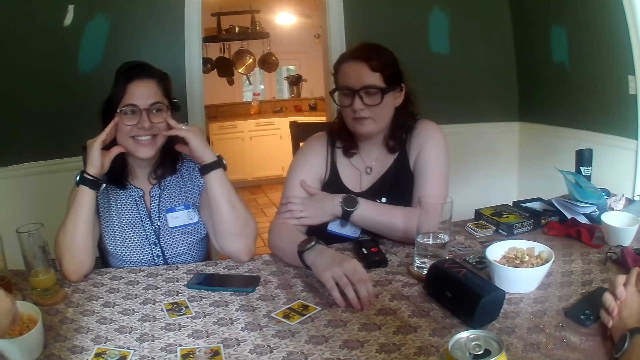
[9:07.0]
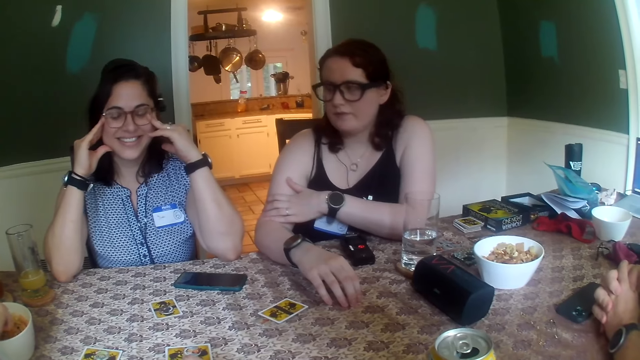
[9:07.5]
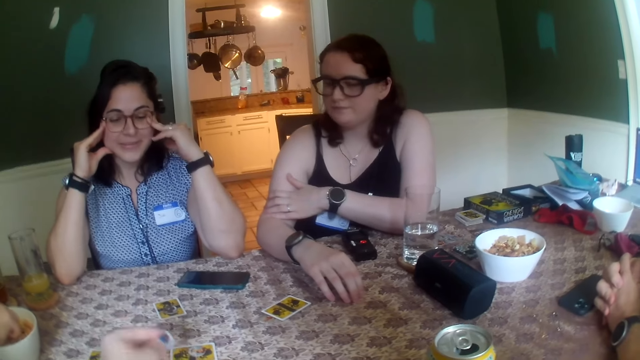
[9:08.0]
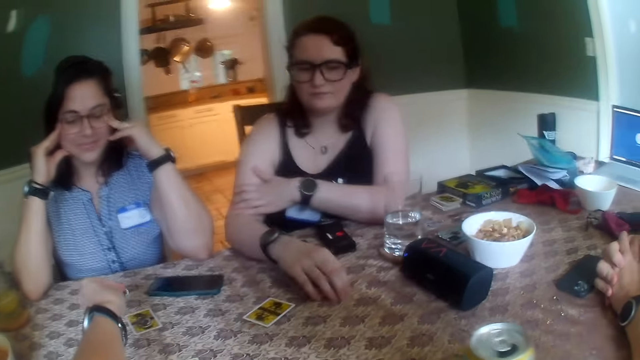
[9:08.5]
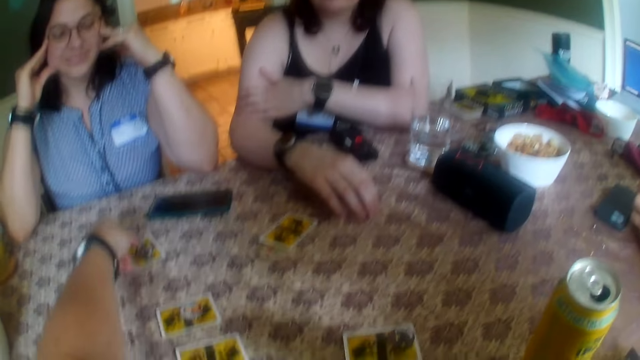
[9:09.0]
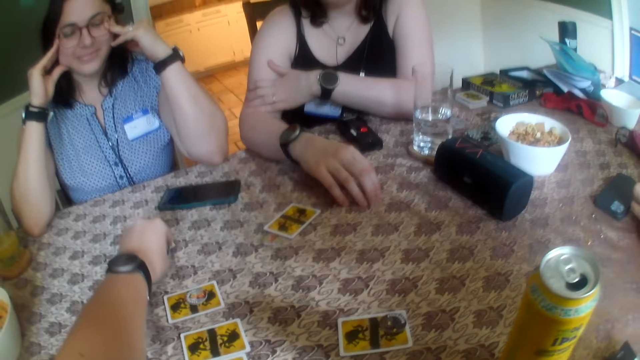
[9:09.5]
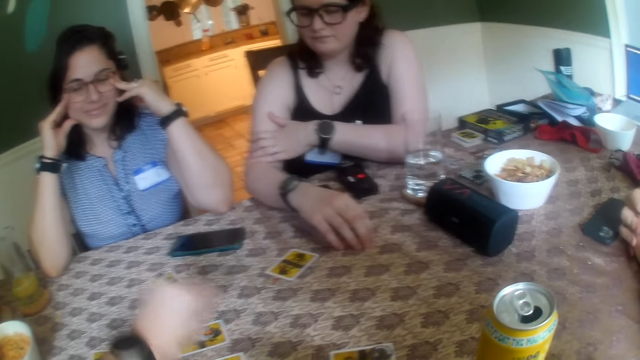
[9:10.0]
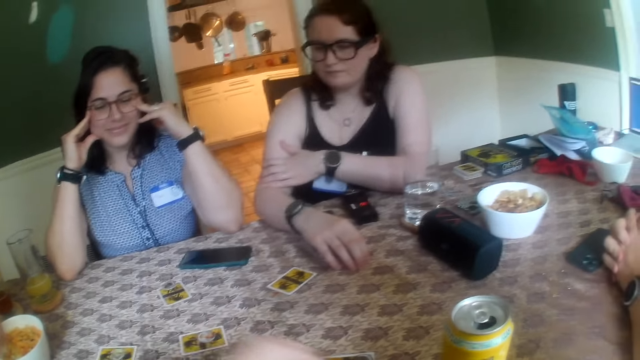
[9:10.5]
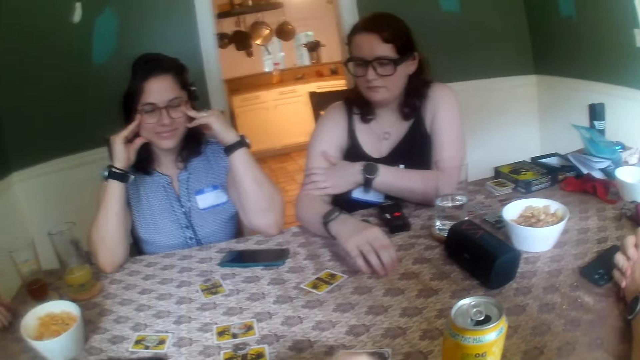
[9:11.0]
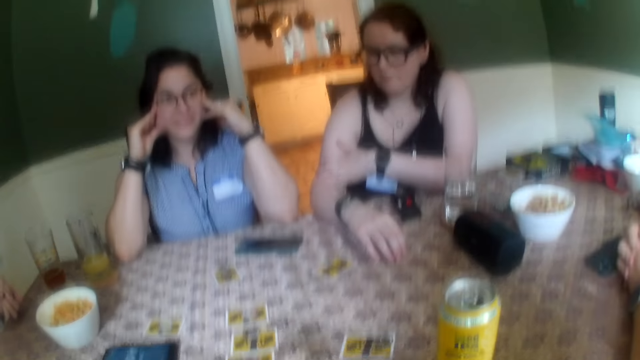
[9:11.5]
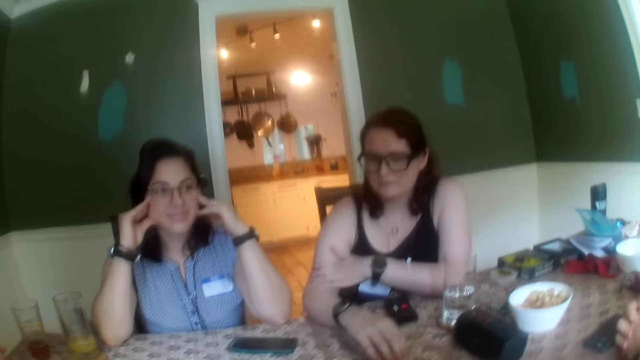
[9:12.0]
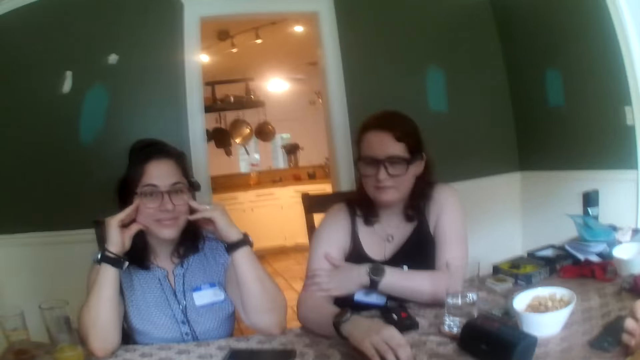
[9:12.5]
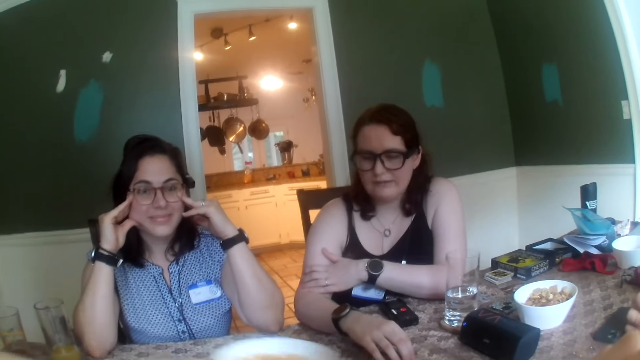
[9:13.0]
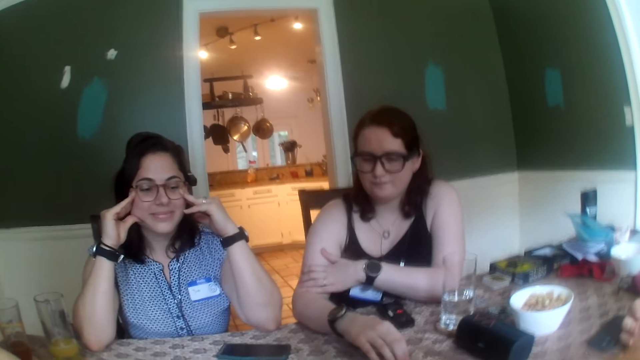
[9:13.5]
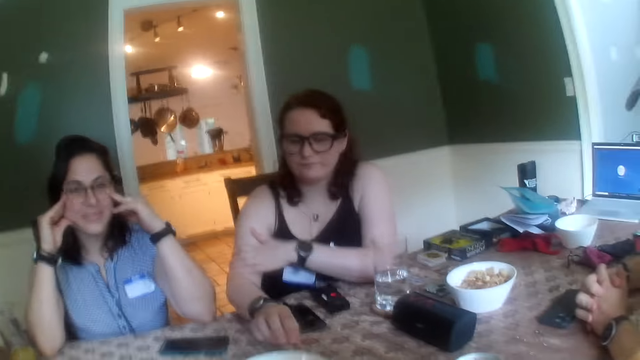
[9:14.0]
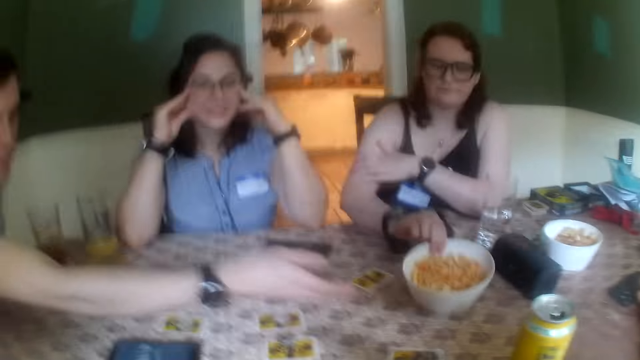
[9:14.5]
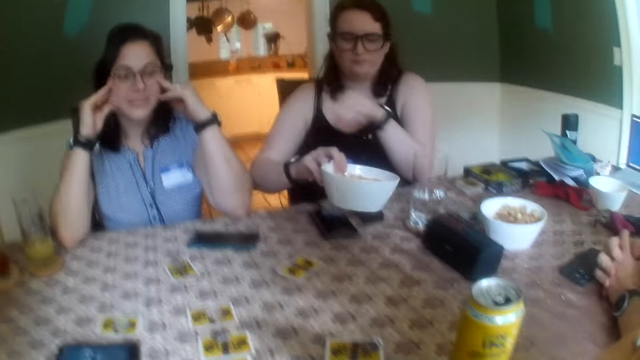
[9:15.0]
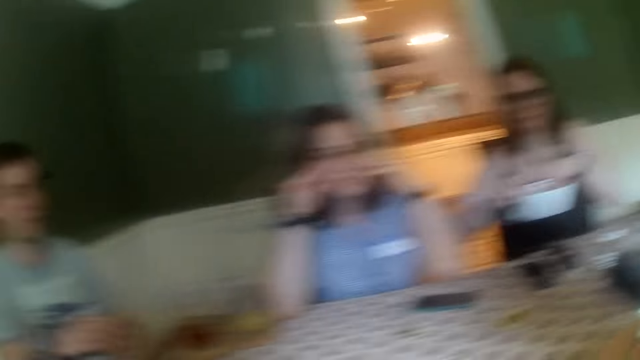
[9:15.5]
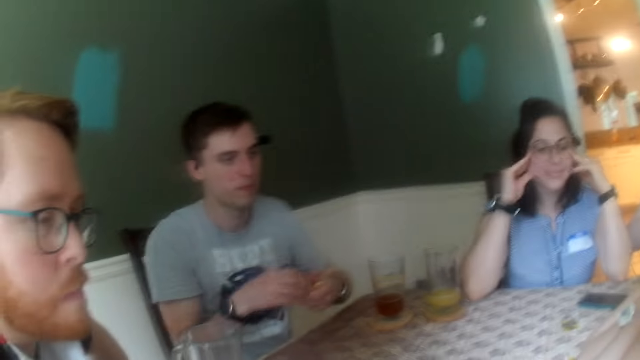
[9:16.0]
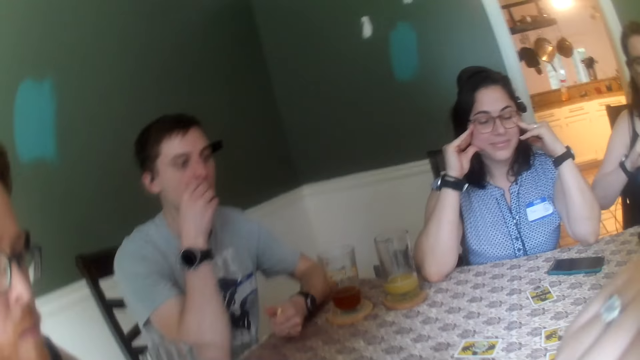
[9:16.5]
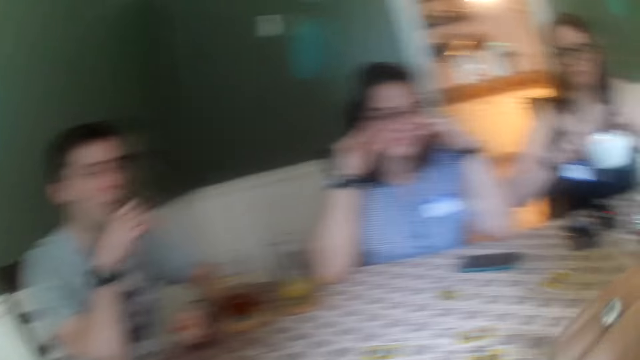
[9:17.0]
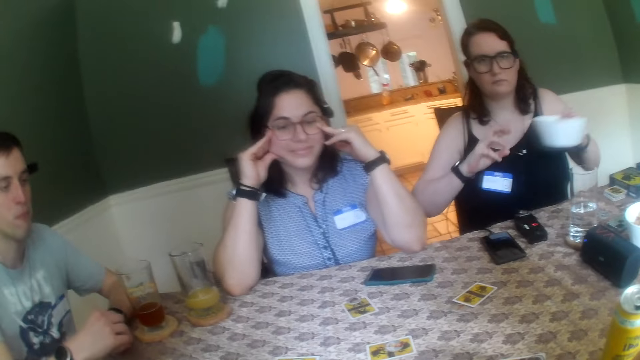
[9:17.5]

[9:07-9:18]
The camera wearer drops a coin in her left hand on the card on the table. The man passes the bowl of cheese balls to the woman with his right hand. The woman collects the bowl of cheese balls from the man with her right hand. The woman takes a cheese ball from the bowl with her left hand. The man eats the cheese balls in his left hand with his right hand. The man holds the mouth.

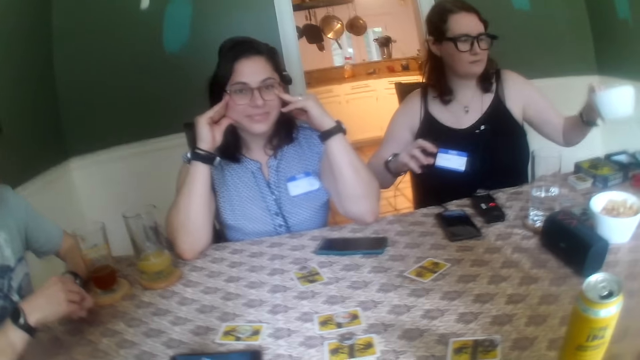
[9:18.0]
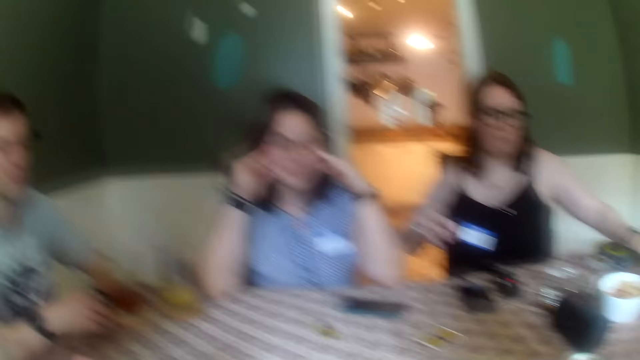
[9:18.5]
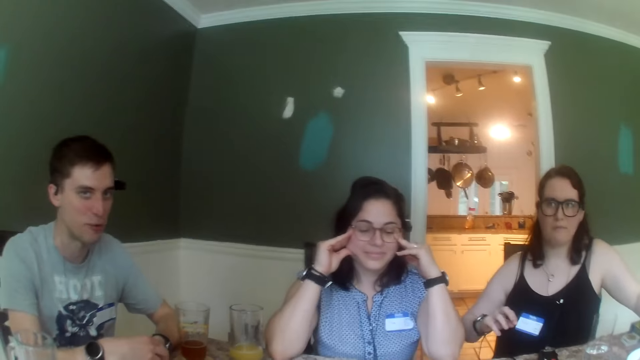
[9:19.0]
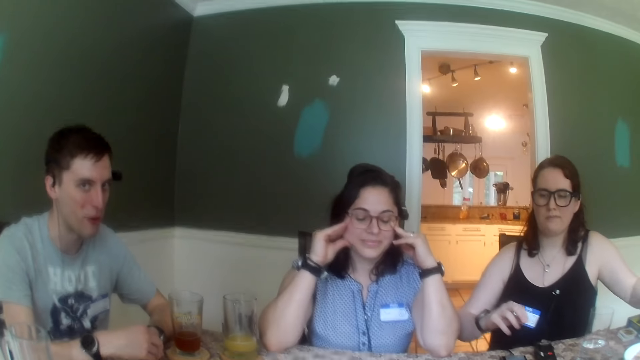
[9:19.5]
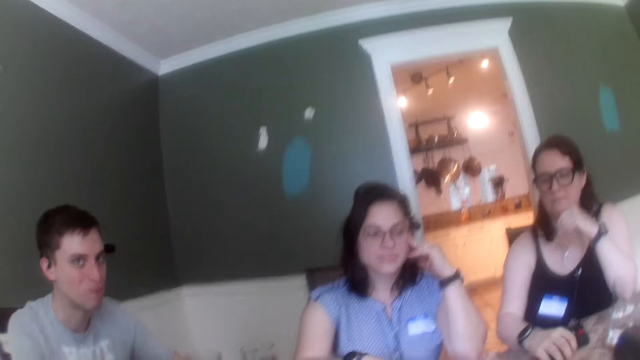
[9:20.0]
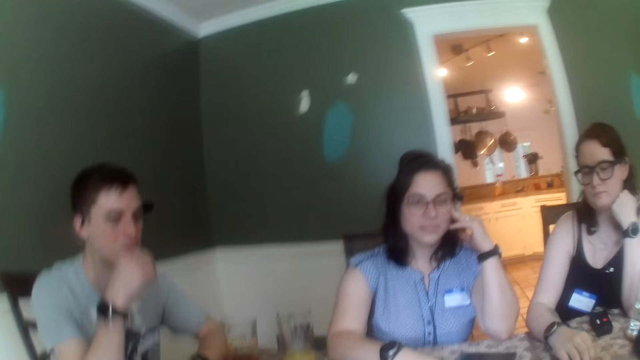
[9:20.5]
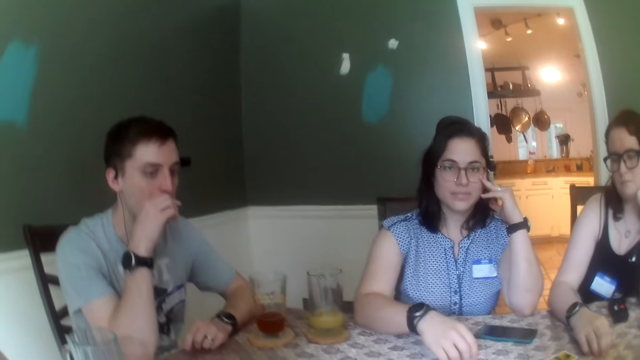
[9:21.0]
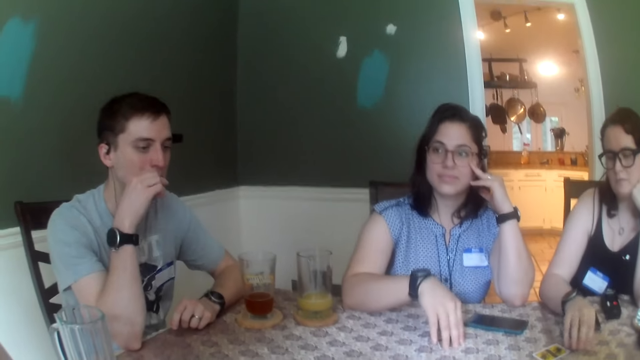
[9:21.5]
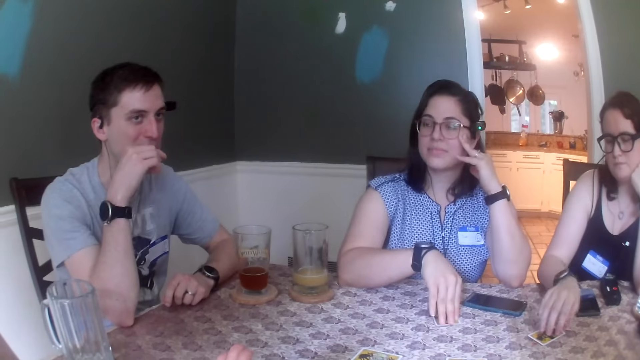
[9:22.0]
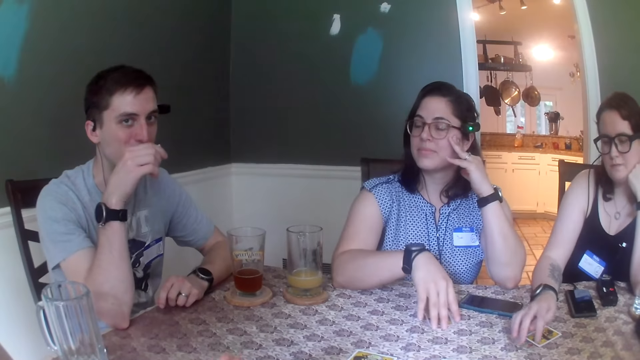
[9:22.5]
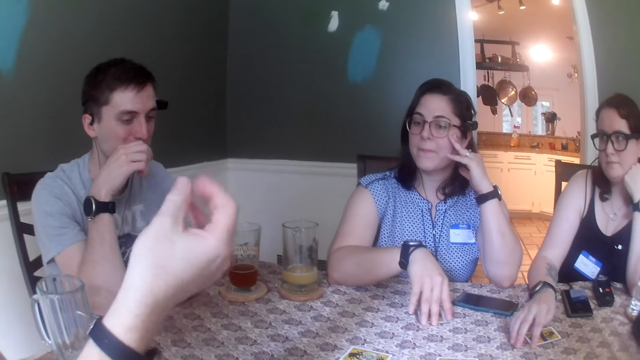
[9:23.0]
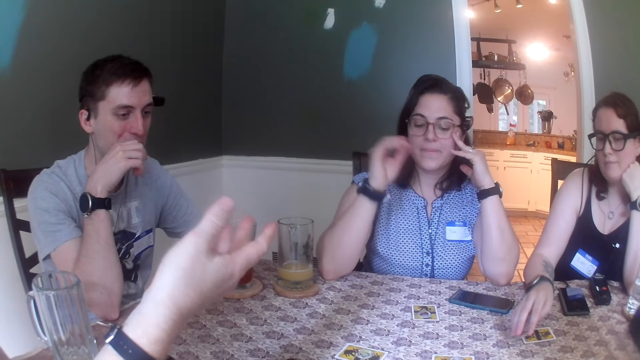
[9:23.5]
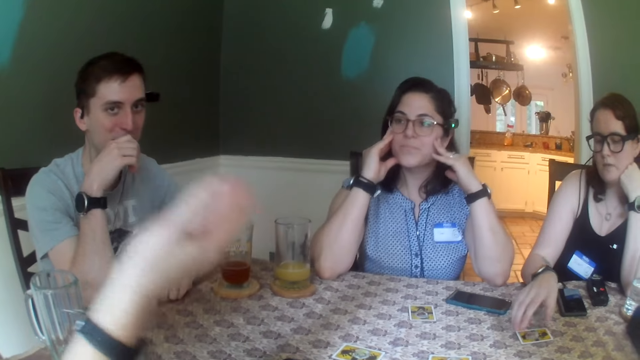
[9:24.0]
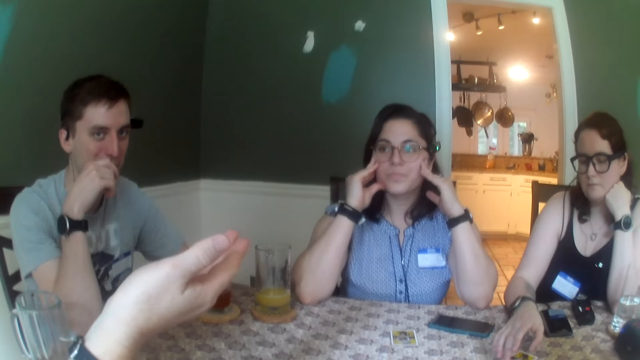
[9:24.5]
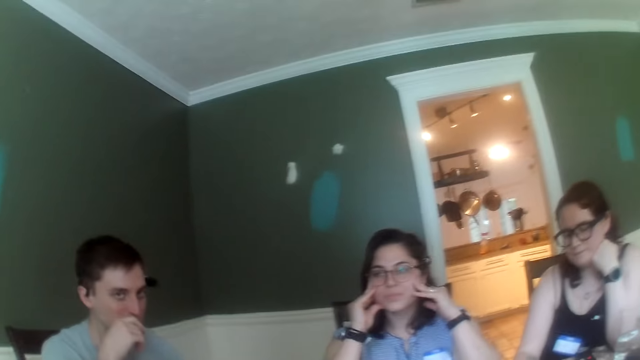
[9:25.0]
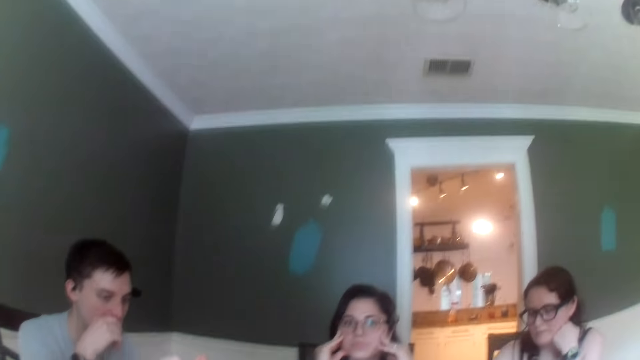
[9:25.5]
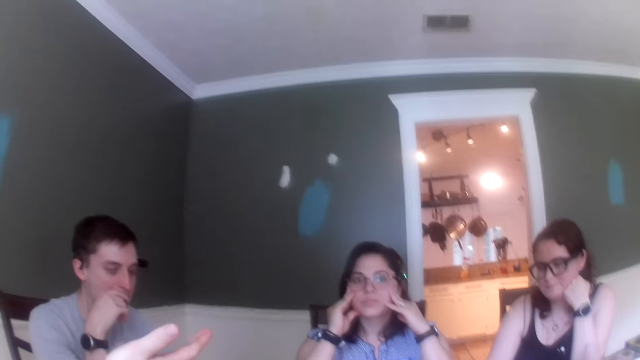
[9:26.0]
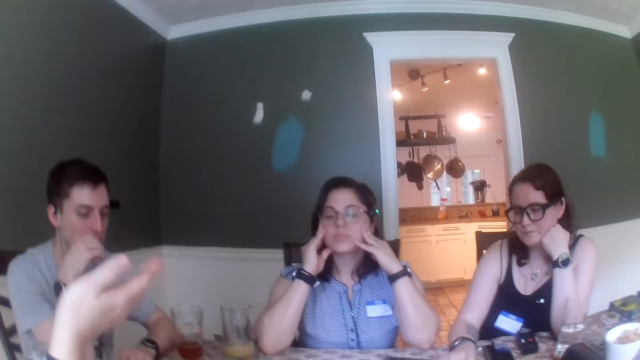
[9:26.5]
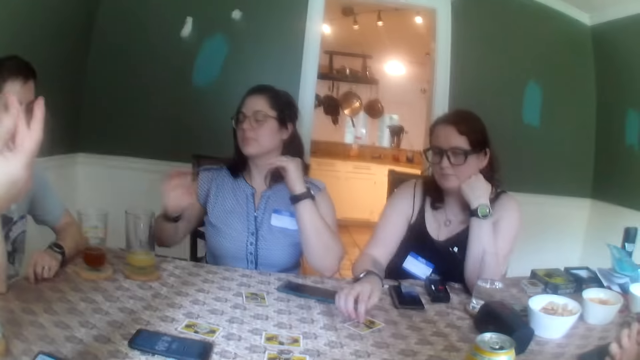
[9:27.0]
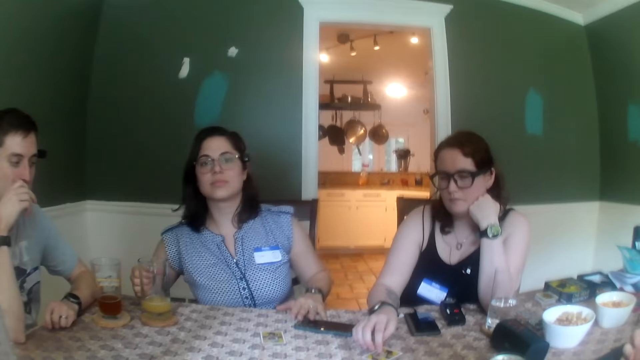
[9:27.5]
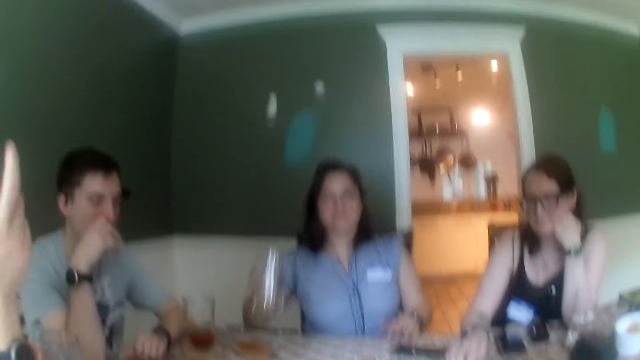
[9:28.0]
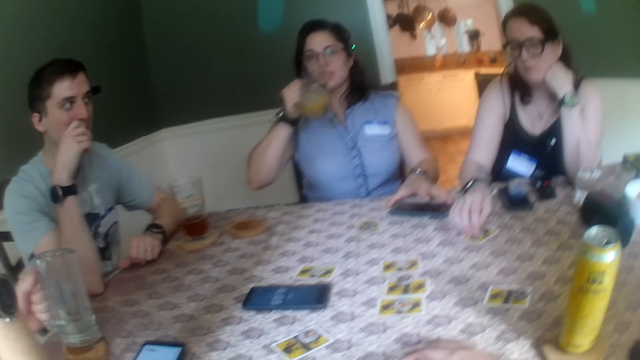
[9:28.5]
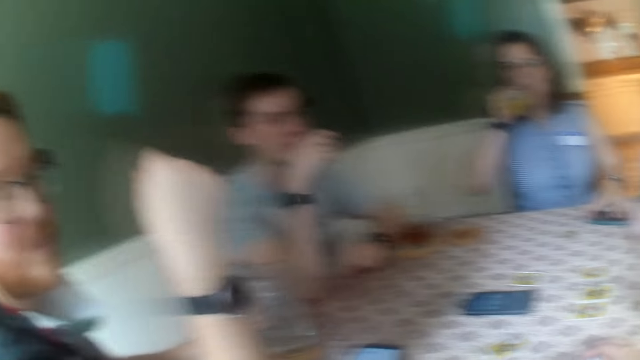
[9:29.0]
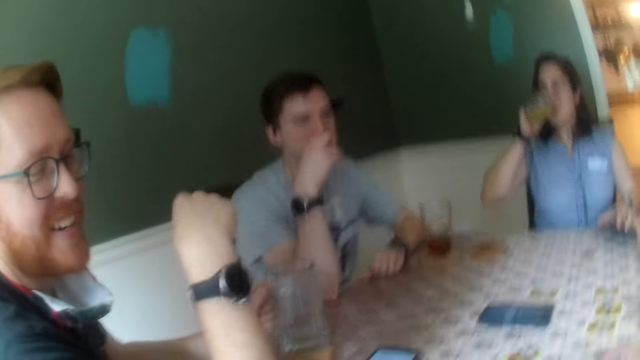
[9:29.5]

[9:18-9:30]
The man drops the hand. The woman drops the bowl in her left hand on the table. The man speaks. Another woman drops the hand. The other woman moves a card on the table with her right hand. The first woman moves a card on the table with her right hand. The man speaks. The camera wearer raises a hand. The other woman picks up a glass of juice on a coaster from the table with her right hand, drinks from the glass of juice in her right hand, and picks up a phone from the table with her left hand.
